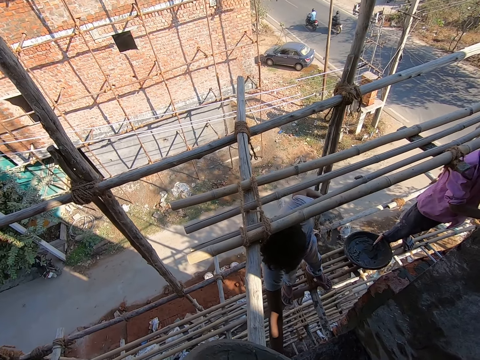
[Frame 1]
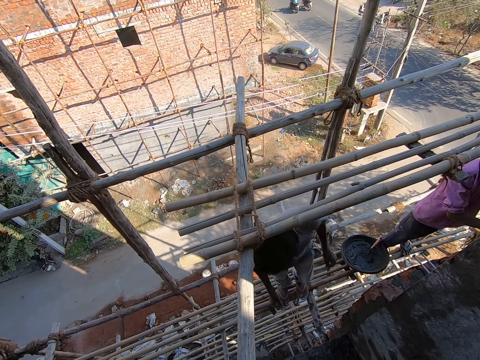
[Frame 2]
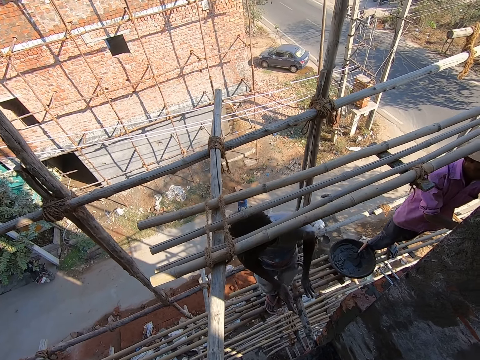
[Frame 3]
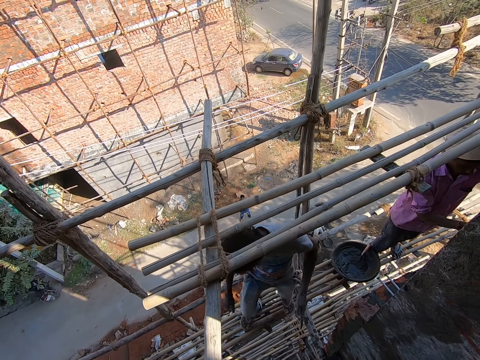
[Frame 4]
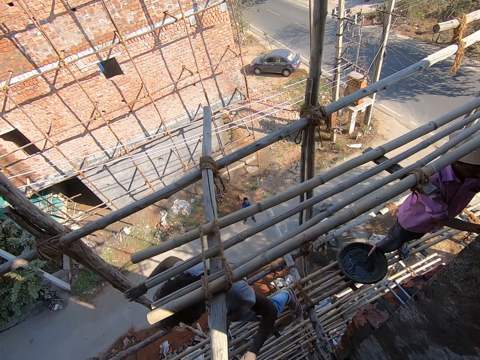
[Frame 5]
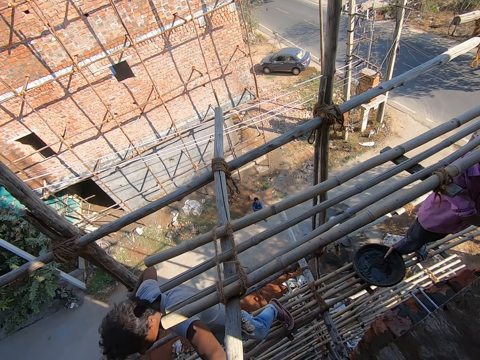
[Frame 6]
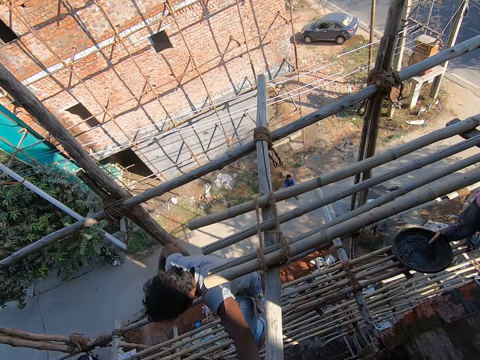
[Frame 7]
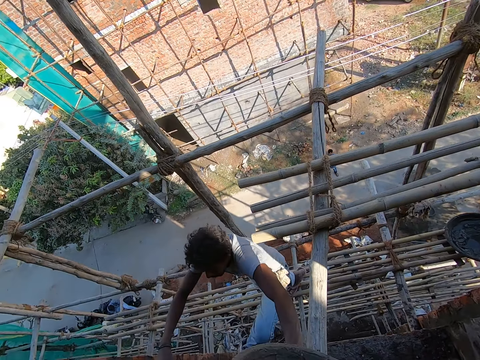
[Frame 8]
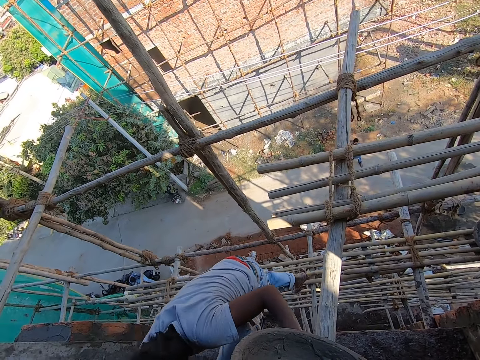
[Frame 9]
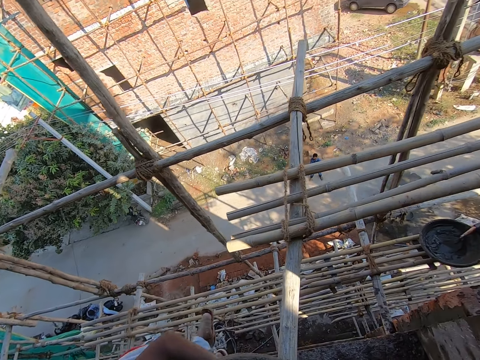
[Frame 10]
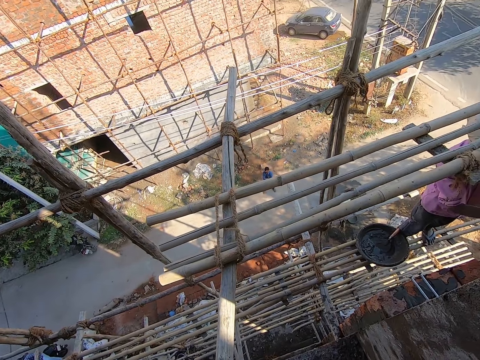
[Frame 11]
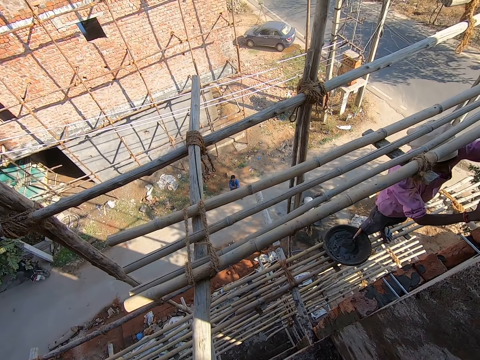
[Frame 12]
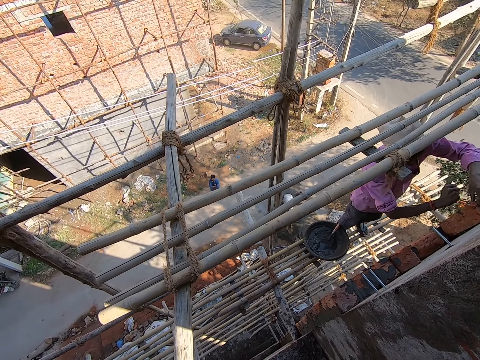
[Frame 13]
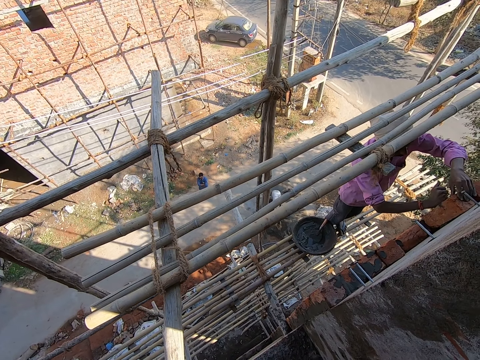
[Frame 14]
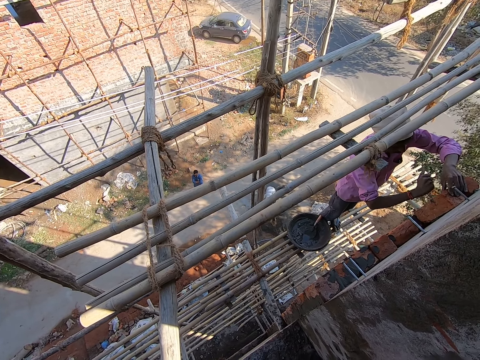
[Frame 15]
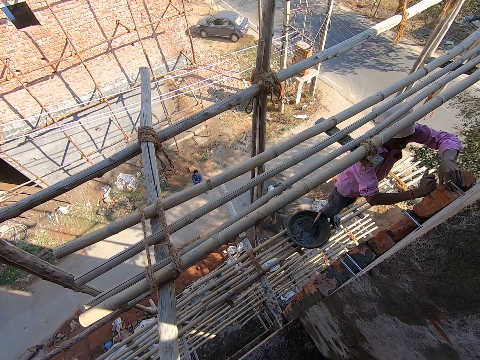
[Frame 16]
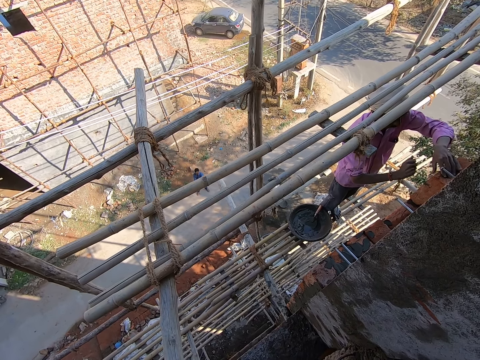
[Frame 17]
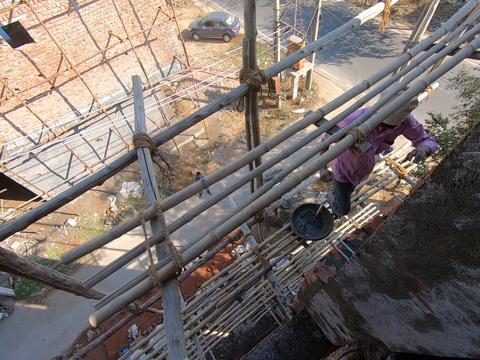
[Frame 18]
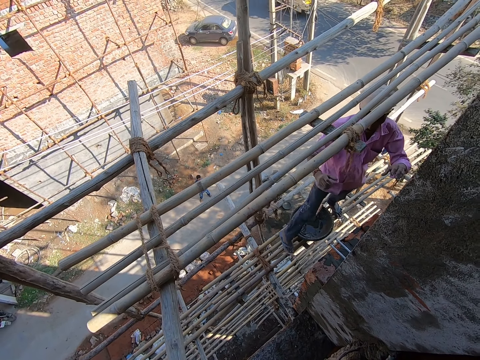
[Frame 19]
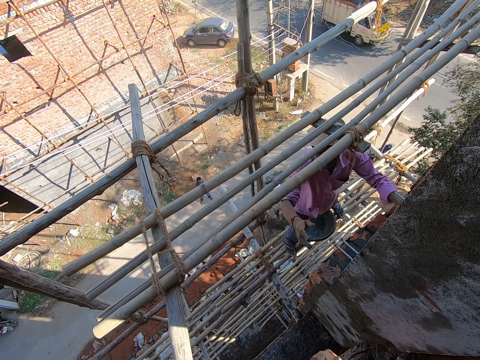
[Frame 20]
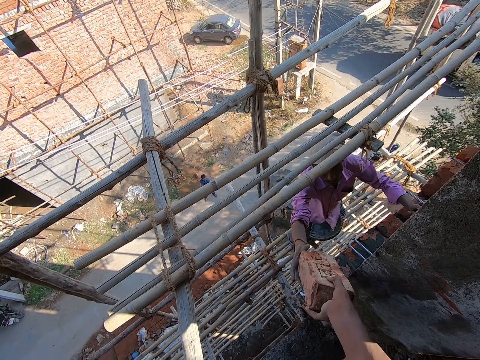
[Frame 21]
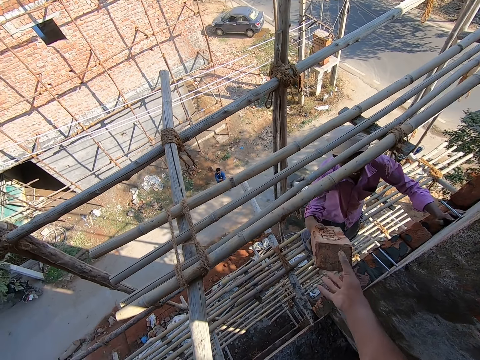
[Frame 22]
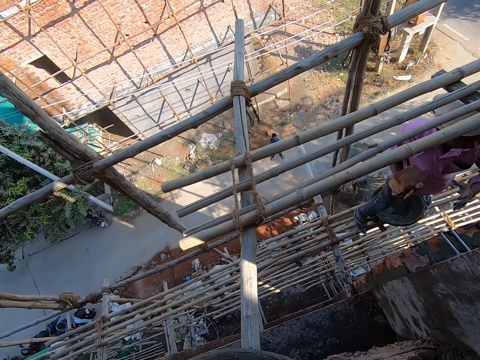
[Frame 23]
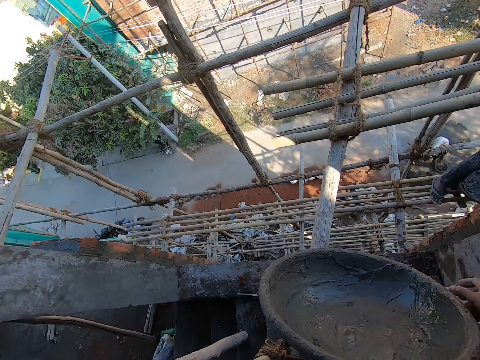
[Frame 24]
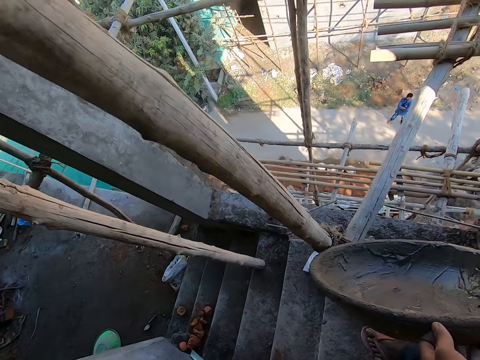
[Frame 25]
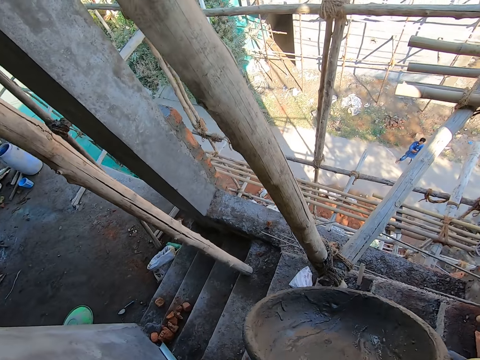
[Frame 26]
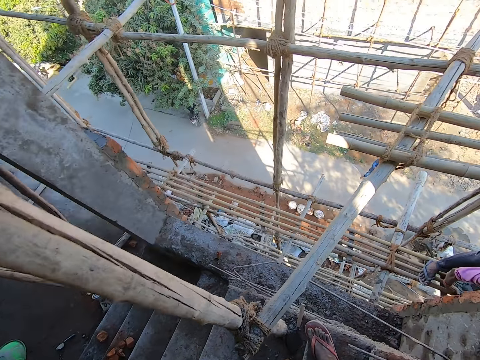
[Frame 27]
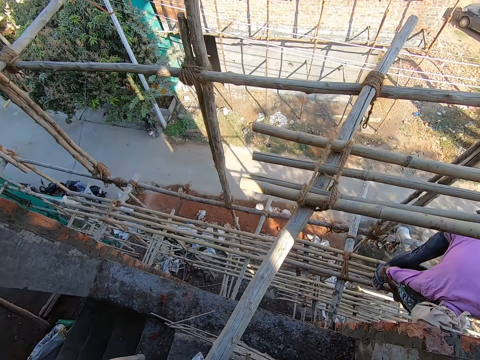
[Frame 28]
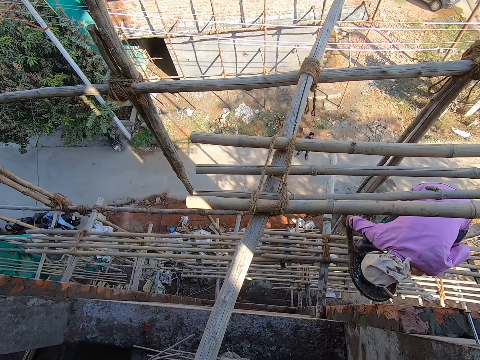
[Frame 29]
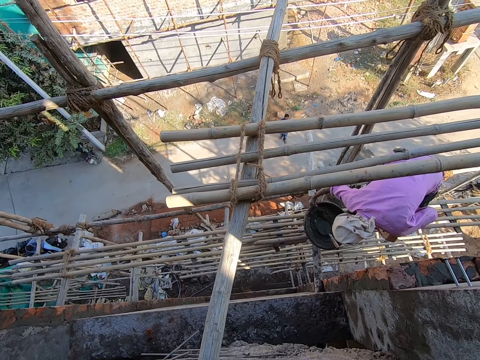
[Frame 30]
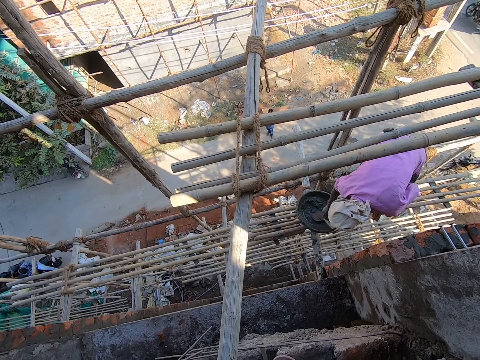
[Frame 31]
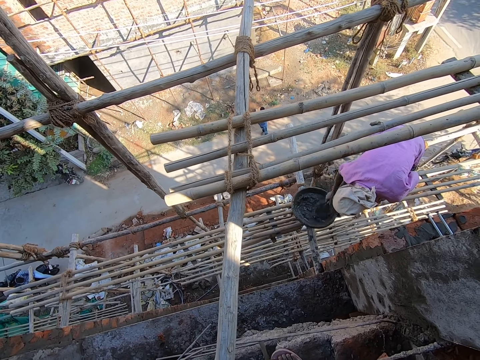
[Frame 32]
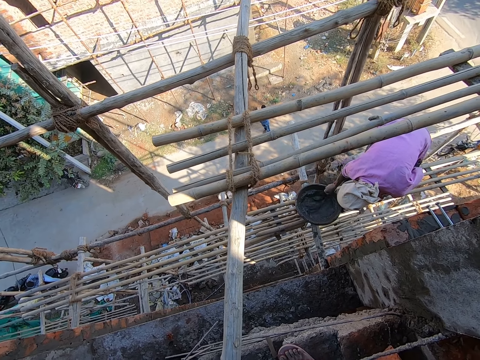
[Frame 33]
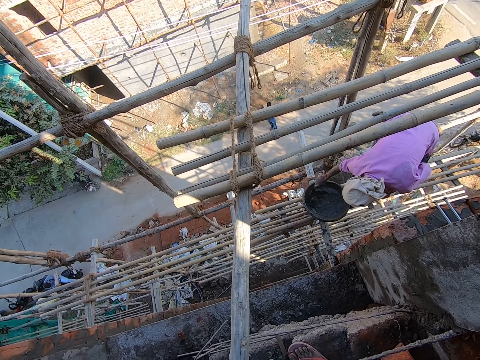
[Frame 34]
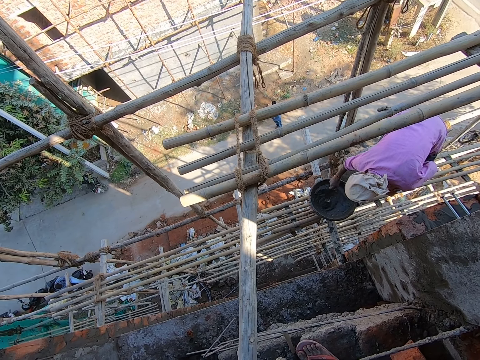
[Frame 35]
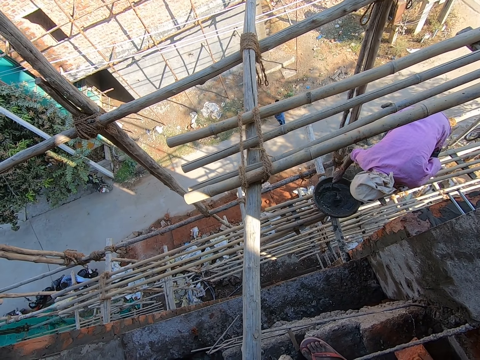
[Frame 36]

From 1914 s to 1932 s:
A man drops the pointing trowel on a frame of bamboo sticks with his right hand. The camera wearer talks to another man. The first man climbs into the building from the frame of bamboo sticks. He hits the brick into the wall with his right hand. The camera wearer converses with the first man. The first man holds the brick to the wall with his left hand. The camera wearer gives the brick to the other man with his right hand. He holds the cement mixing bowl in his left hand. He talks to the other man. The first man places the cement mixing bowl on the bamboo frame. The other man mixes cement in the cement mixing bowl with the pointing trowel in his right hand.

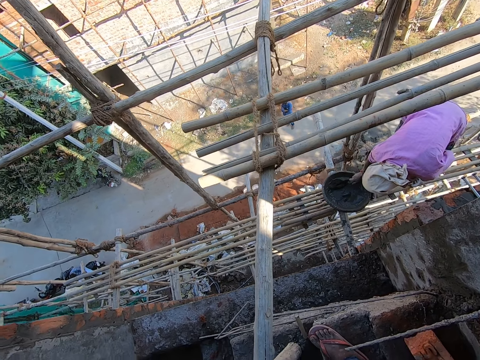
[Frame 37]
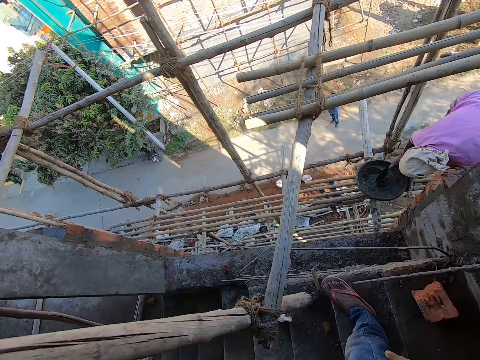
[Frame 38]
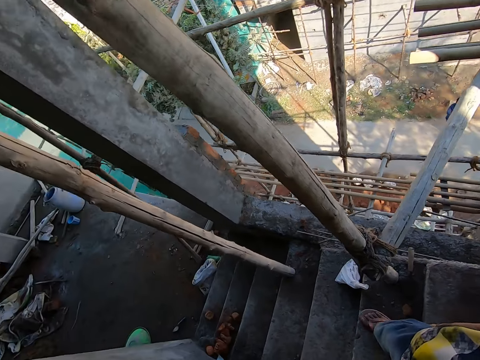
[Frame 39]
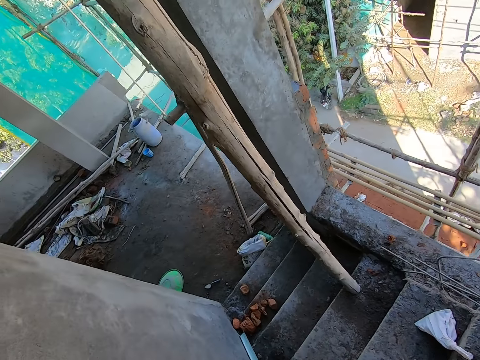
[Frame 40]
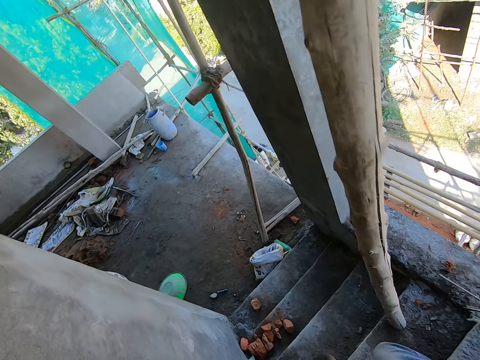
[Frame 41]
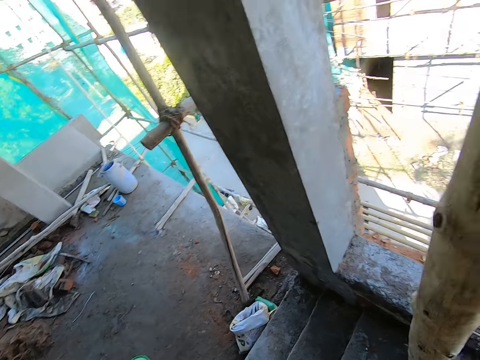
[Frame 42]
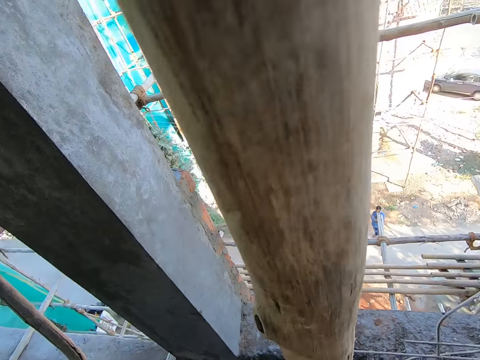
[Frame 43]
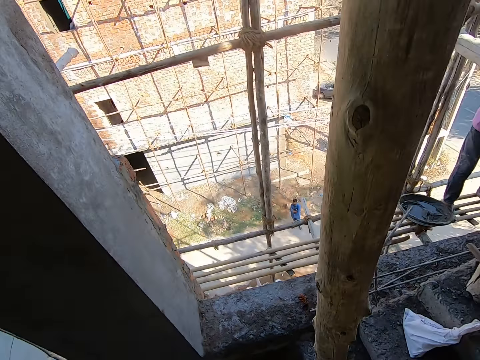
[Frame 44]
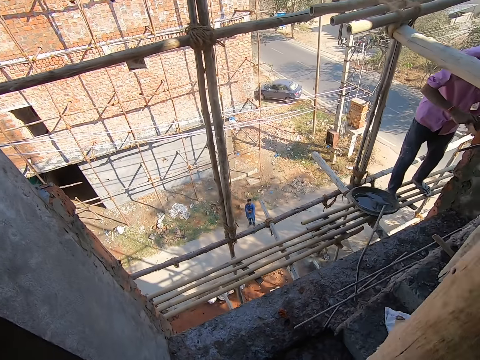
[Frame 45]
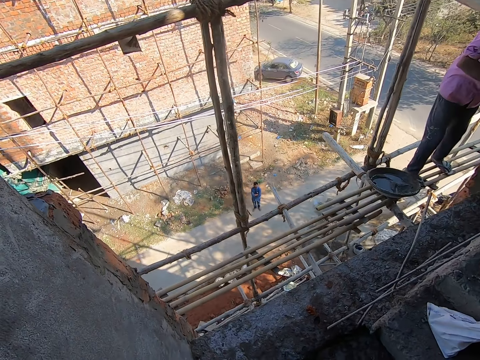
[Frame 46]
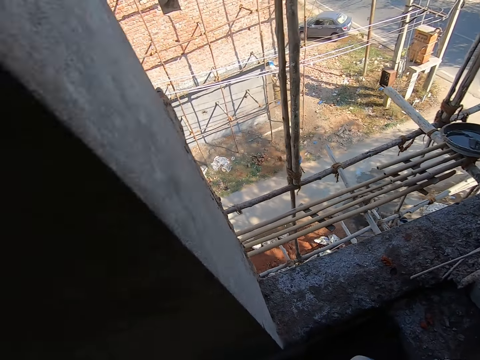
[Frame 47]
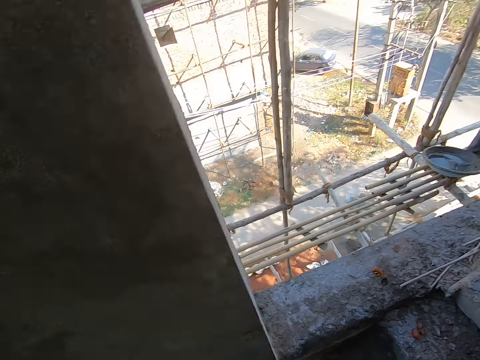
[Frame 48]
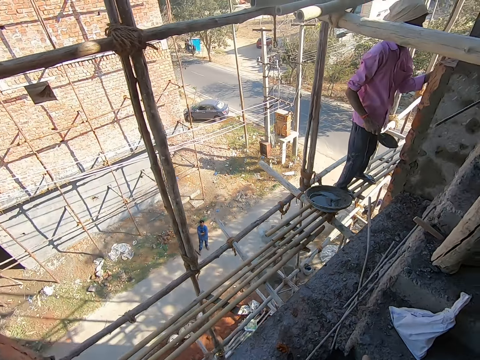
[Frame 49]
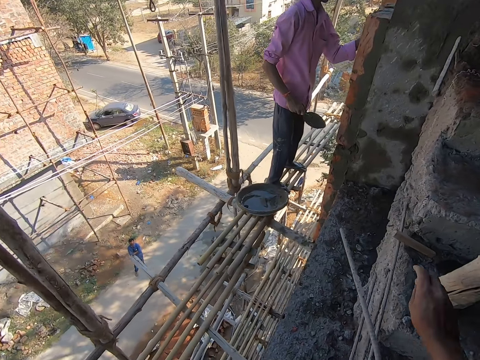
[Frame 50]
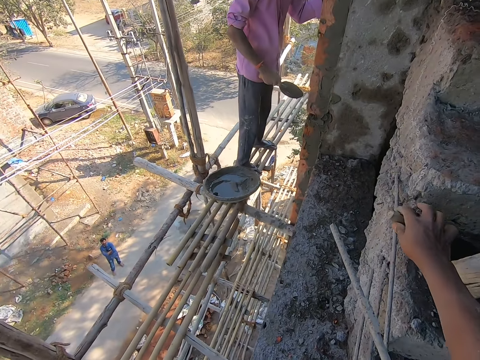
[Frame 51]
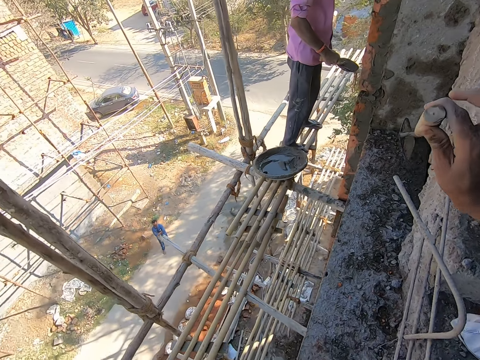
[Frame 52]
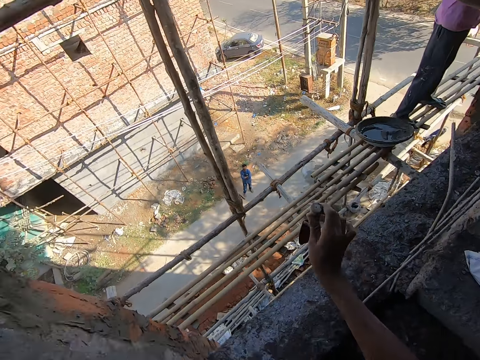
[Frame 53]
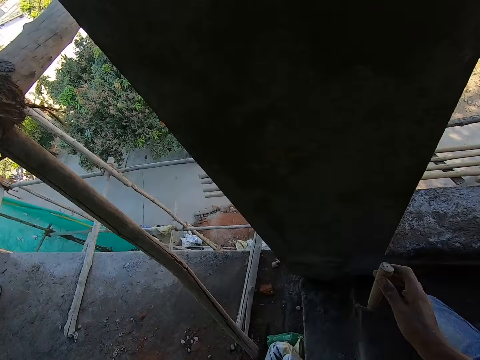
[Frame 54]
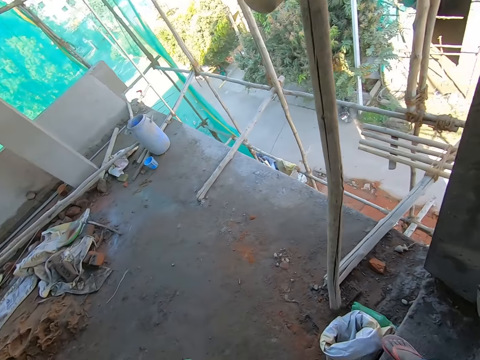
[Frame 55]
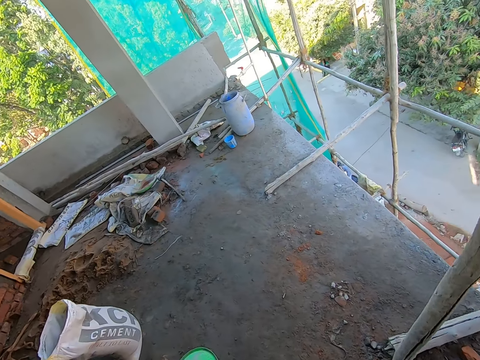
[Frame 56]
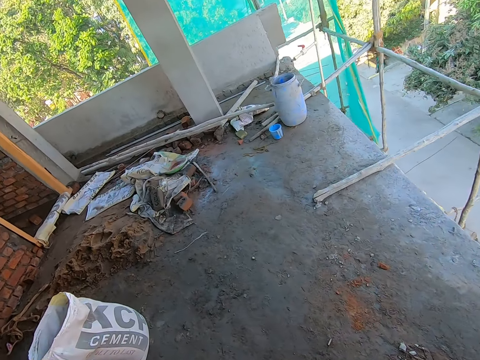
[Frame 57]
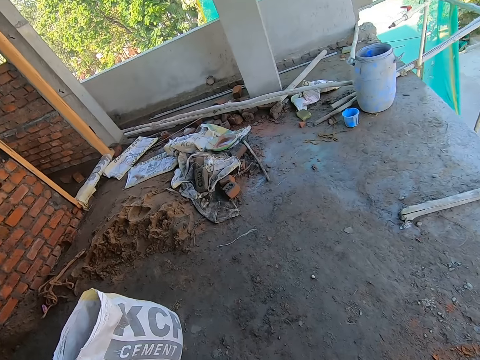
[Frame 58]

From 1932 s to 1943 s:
The camera wearer climbs down a staircase. A man holds the pointing trowel in his right hand. The camera wearer picks up the pointing trowel from a stair with his right hand. He climbs down the staircase. He drops the tray on the floor.
